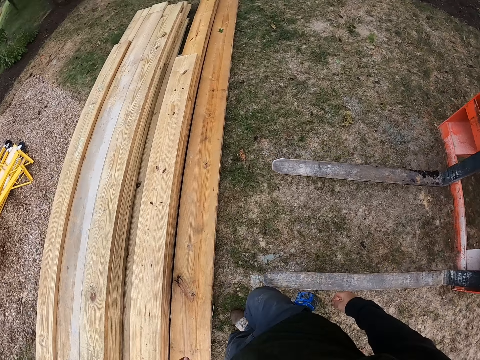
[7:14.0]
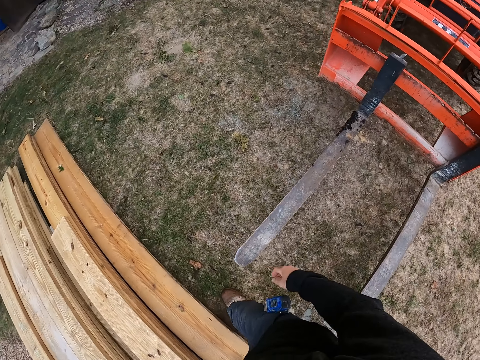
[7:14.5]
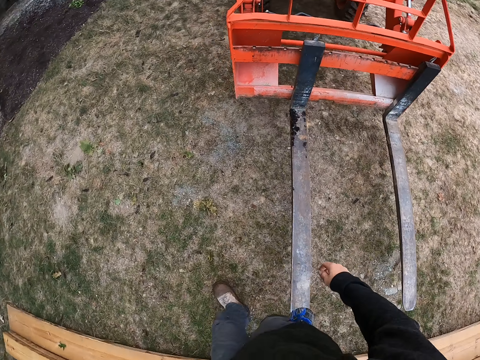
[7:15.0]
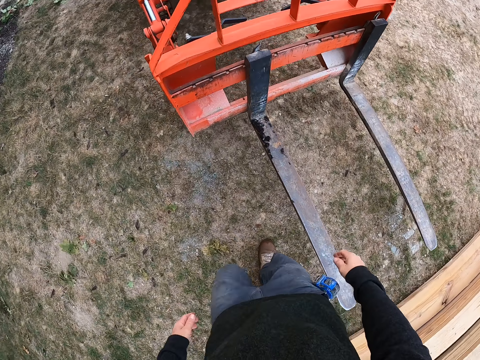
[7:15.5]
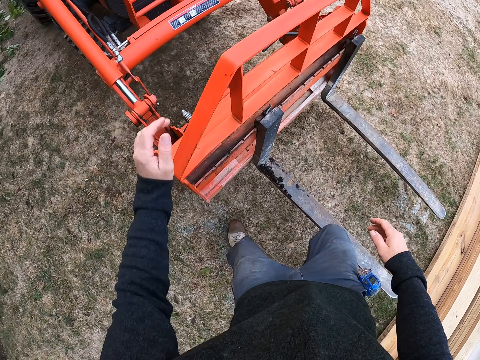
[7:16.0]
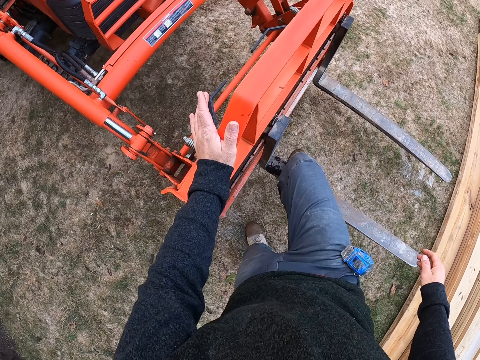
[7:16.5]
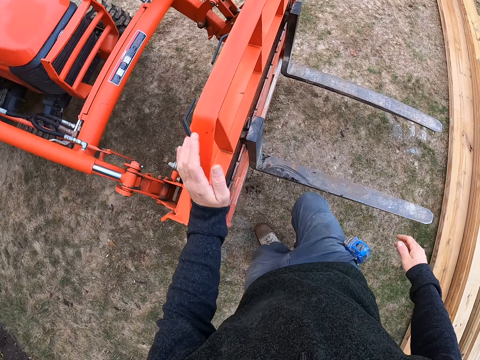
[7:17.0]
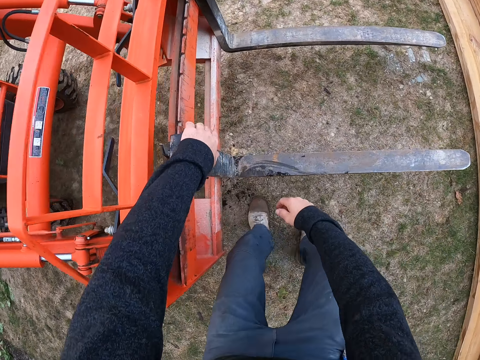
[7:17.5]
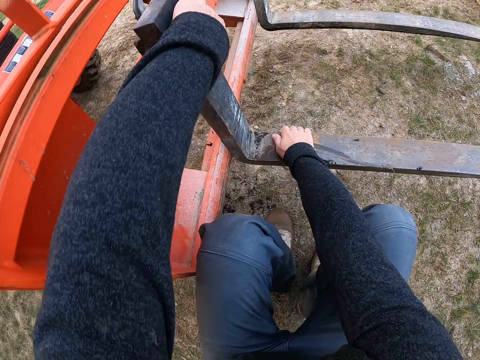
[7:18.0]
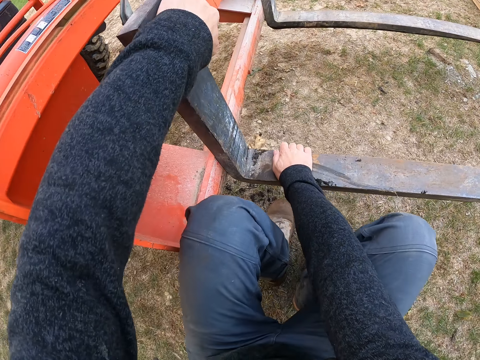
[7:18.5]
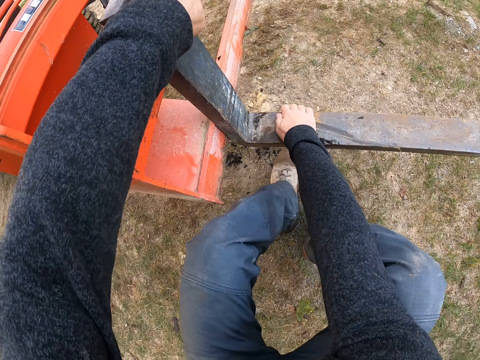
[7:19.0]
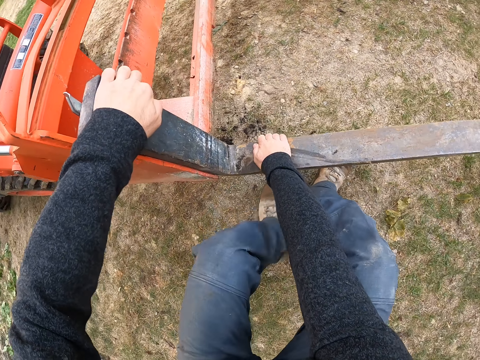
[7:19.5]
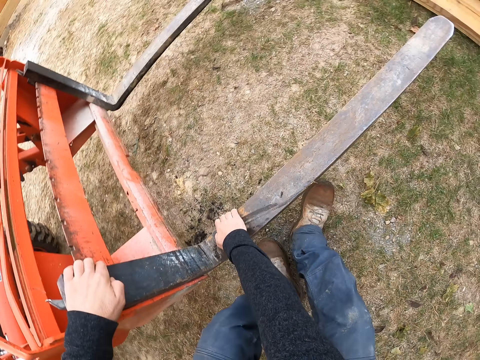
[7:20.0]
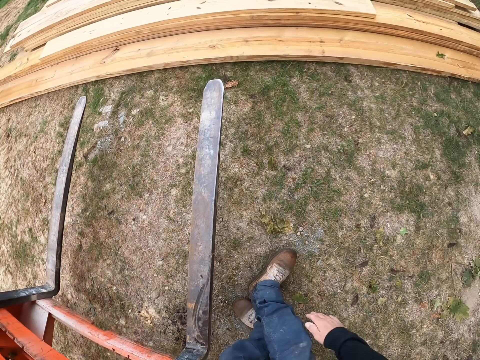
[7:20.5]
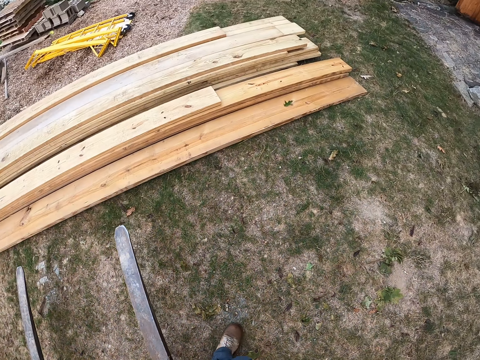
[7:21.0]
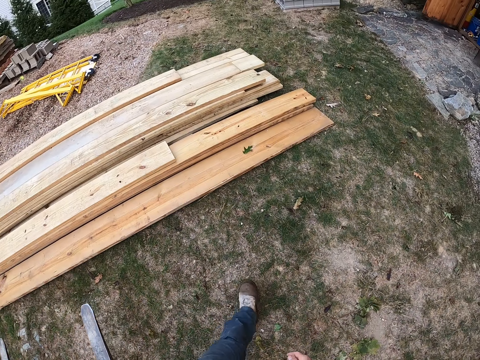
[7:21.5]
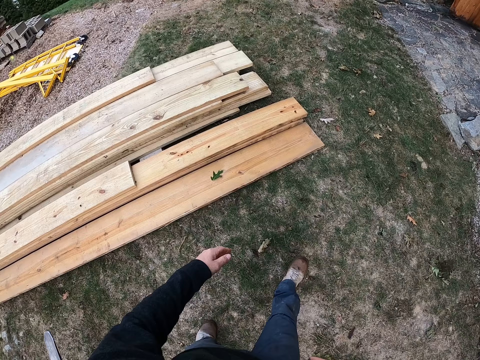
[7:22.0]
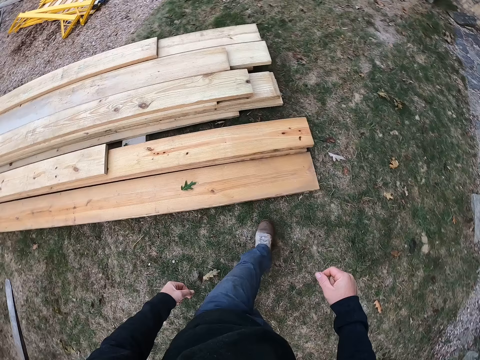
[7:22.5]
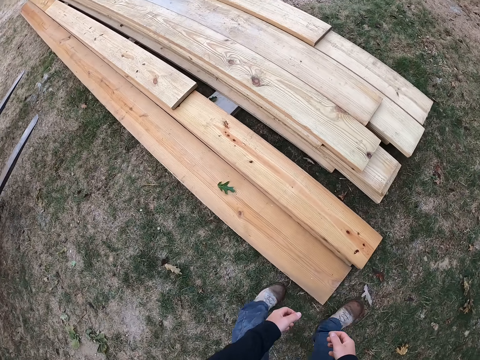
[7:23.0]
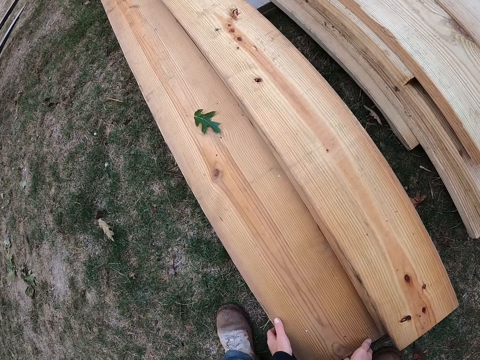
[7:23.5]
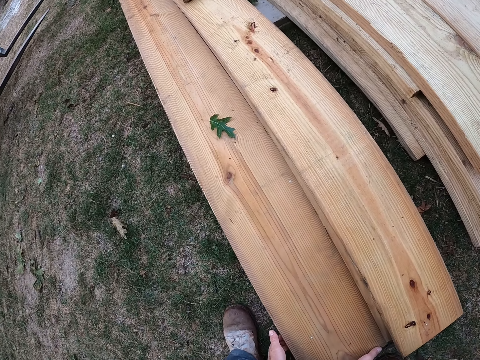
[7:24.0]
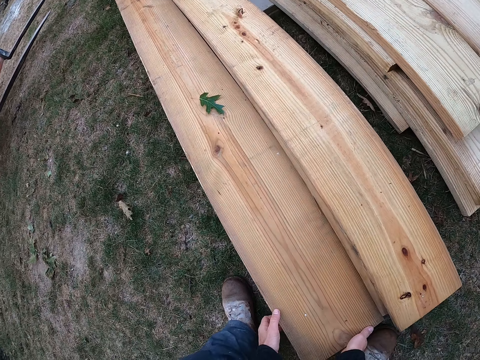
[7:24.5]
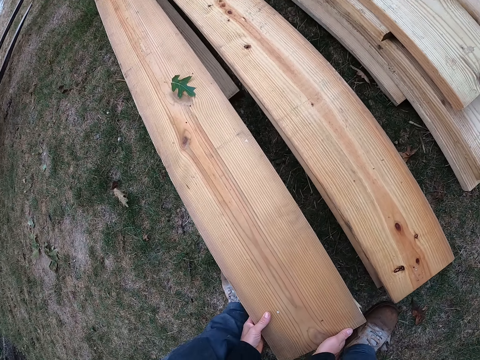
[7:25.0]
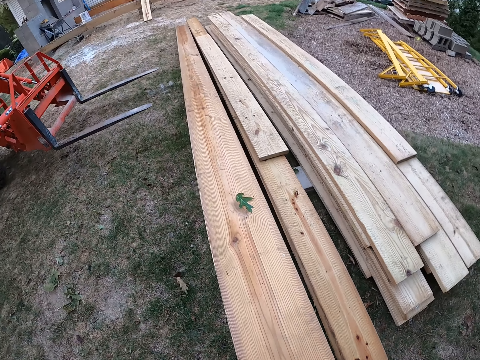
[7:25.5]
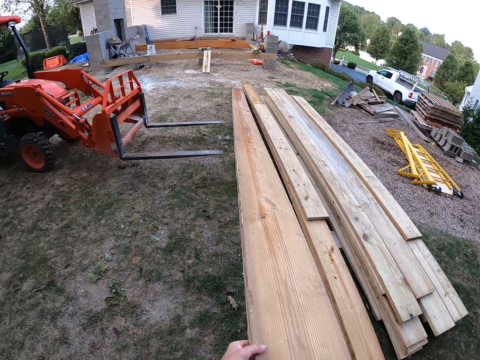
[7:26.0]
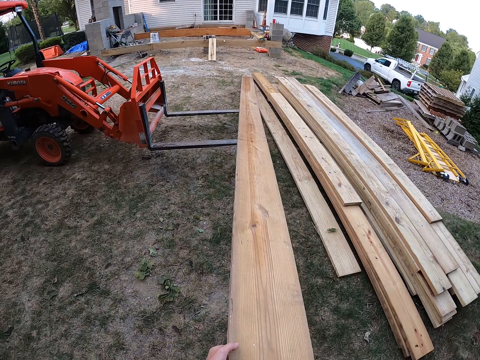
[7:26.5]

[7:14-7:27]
The camera wearer removes some soil off the front loader with his right foot. He holds the tractor with his left hand. He lowers himself to the front loader. He pulls the front loader with his hands. He moves from the front loader to some planks on the ground. He loads a plank onto the front loader.

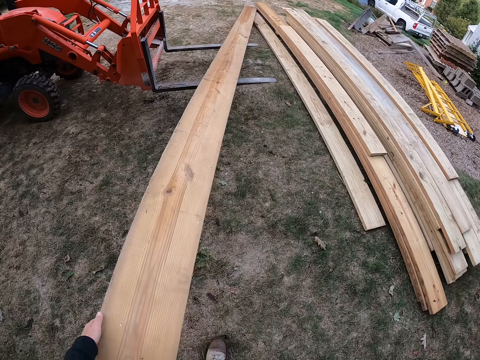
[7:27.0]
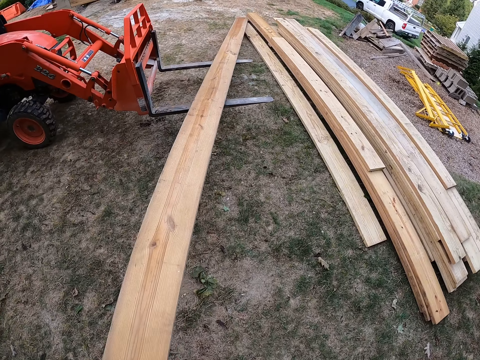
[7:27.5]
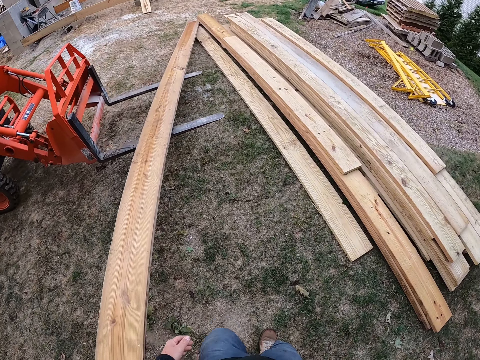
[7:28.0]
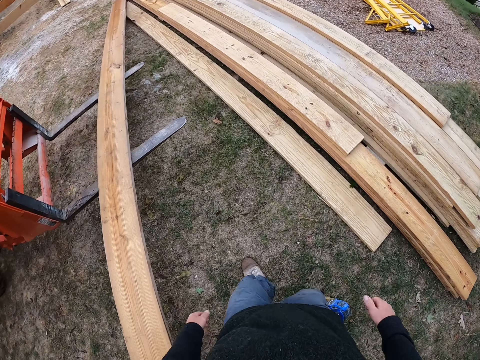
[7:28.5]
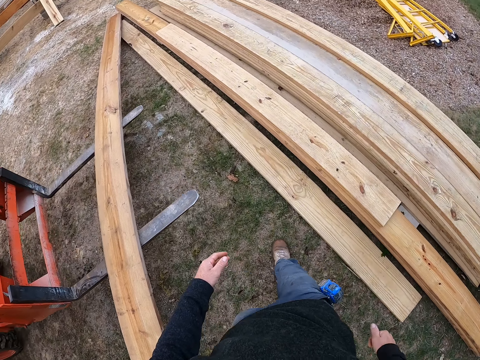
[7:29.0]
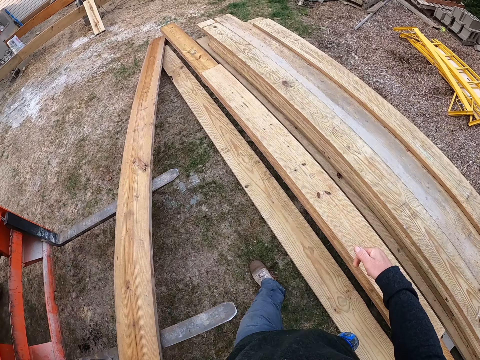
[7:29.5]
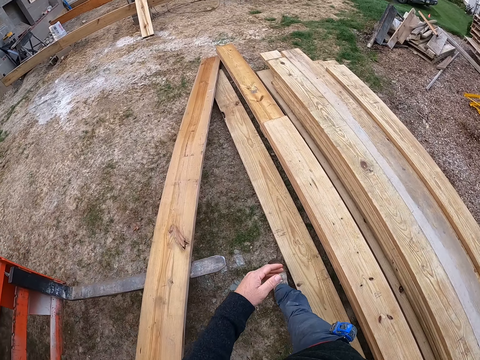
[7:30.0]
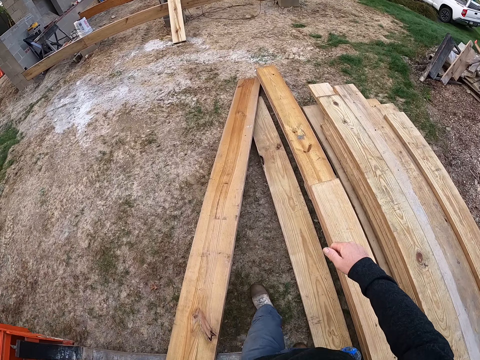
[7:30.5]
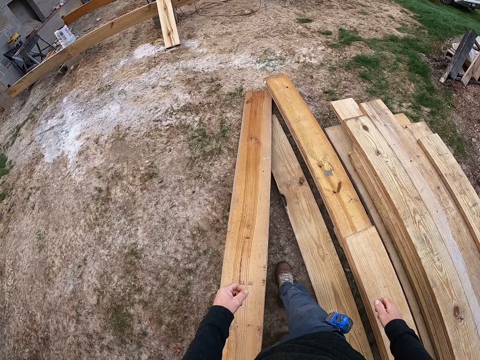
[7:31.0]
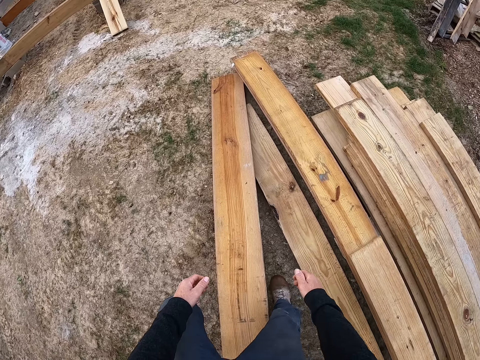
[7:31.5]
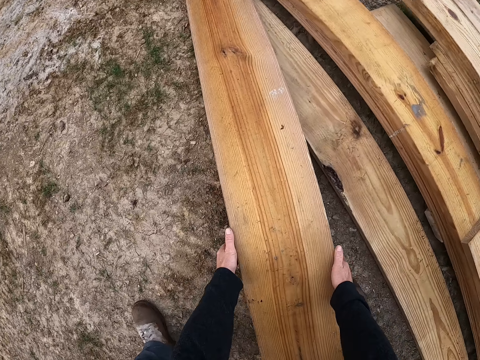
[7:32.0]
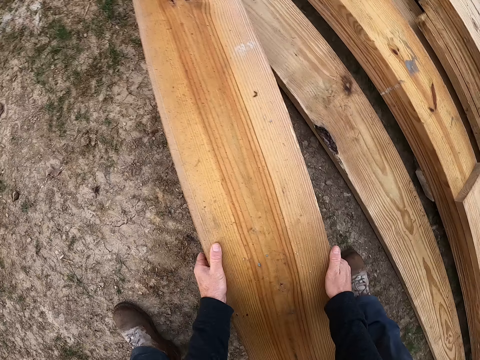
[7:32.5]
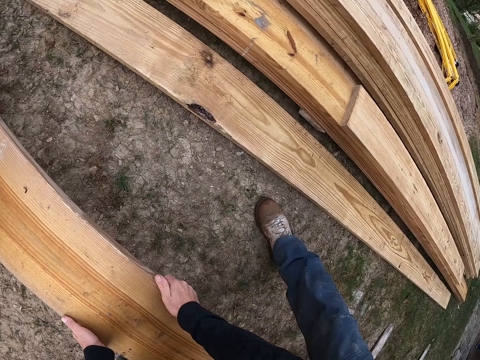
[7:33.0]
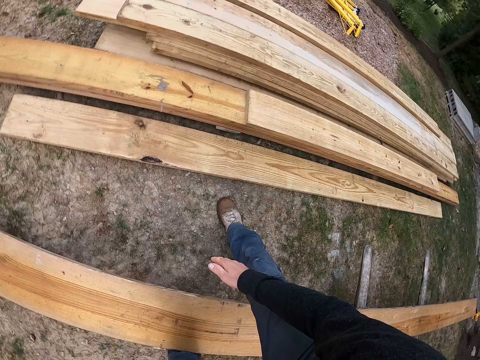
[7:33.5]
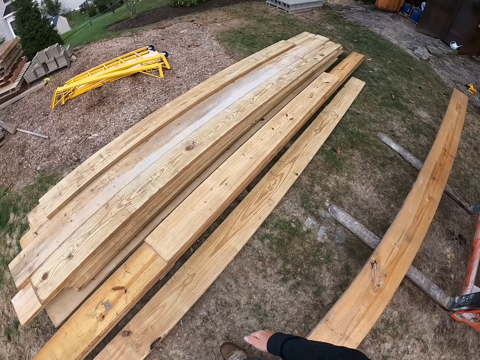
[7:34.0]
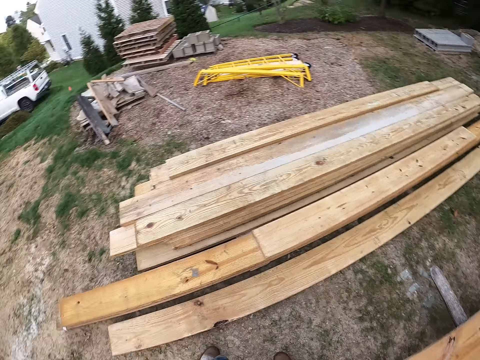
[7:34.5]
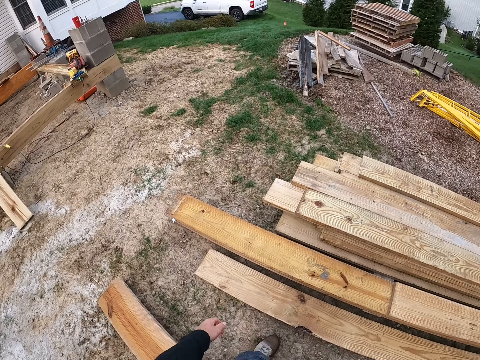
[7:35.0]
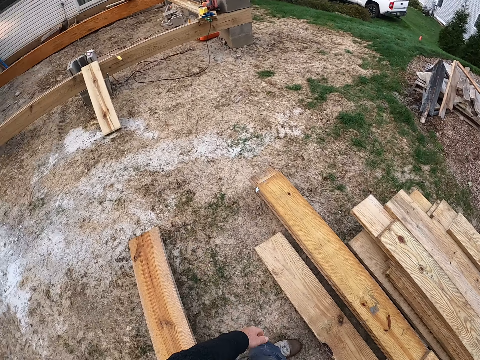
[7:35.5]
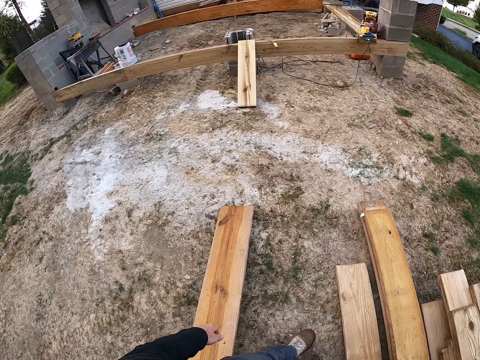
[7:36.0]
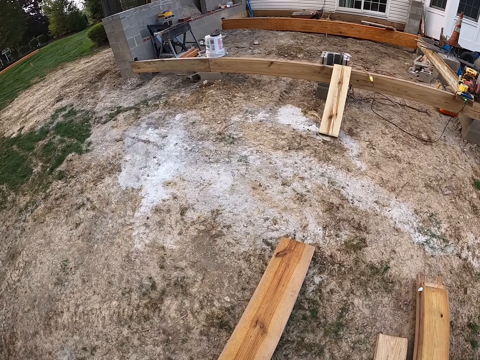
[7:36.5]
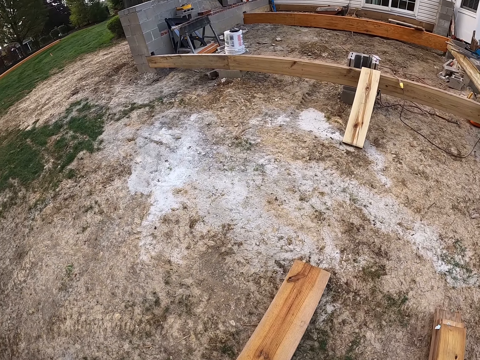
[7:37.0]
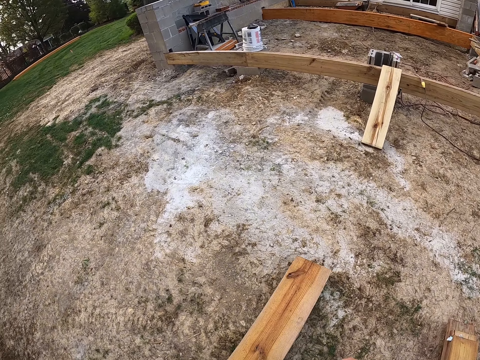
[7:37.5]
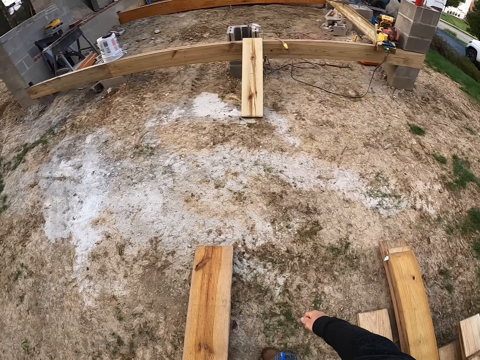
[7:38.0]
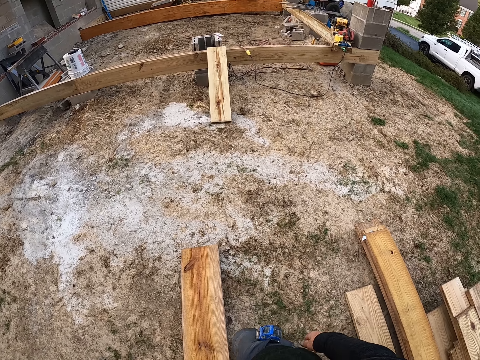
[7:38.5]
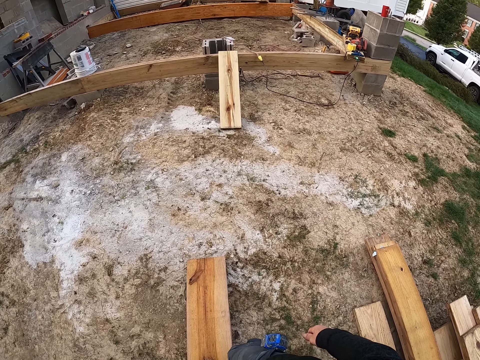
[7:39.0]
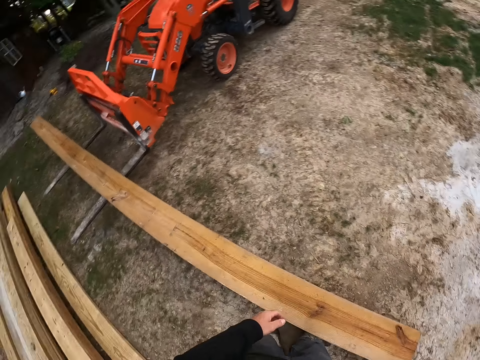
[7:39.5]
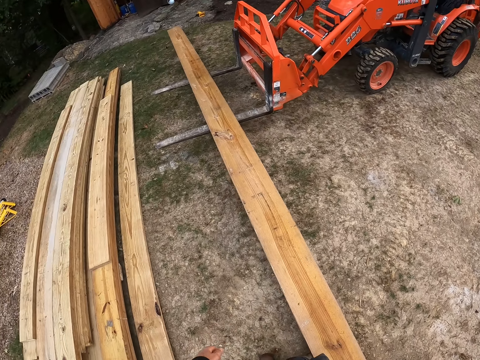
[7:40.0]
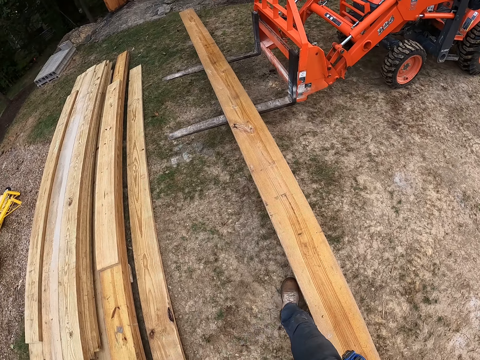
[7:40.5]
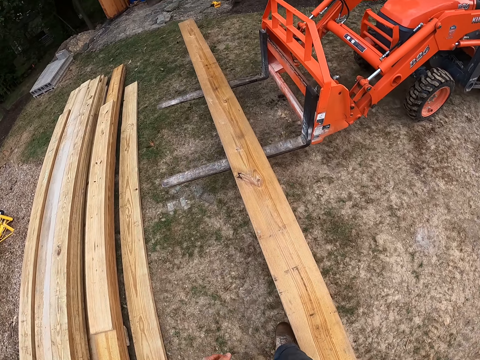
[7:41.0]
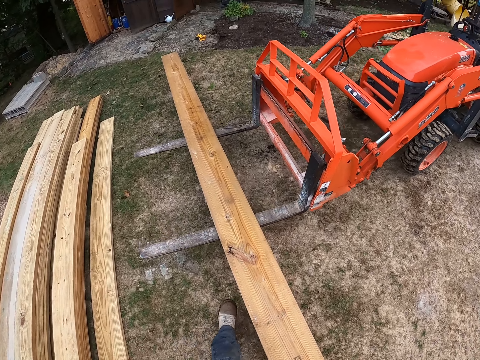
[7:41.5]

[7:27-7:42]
The camera wearer moves to the other end of the plank. He loads the plank onto the front loader. He moves the plank into the front loader with his legs. He moves towards the front loader.
